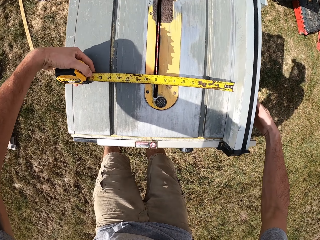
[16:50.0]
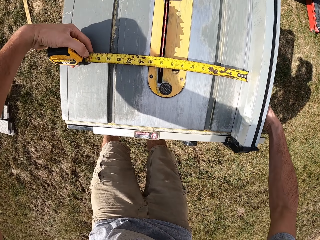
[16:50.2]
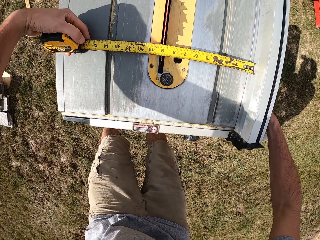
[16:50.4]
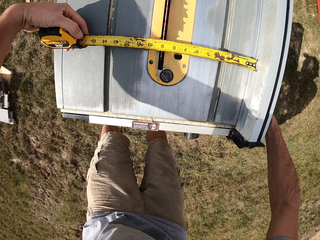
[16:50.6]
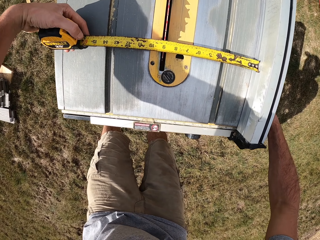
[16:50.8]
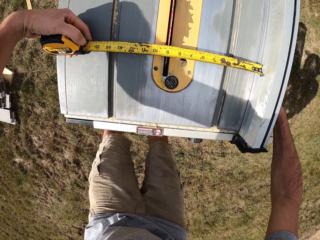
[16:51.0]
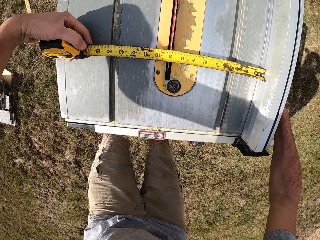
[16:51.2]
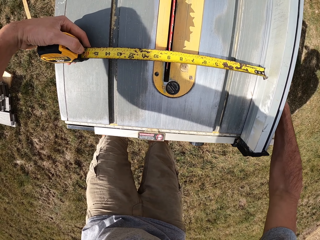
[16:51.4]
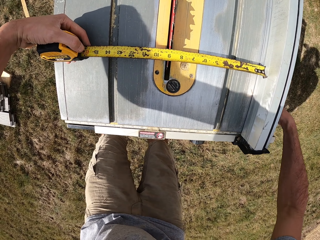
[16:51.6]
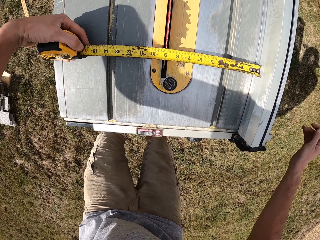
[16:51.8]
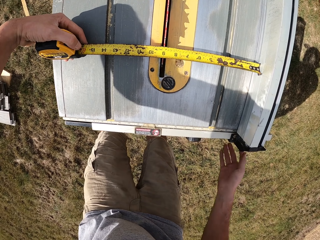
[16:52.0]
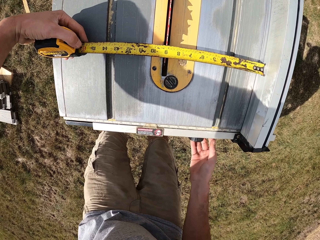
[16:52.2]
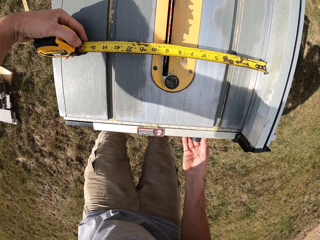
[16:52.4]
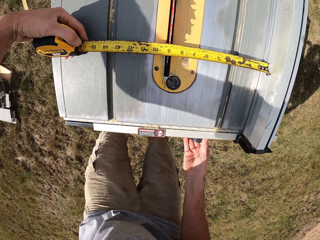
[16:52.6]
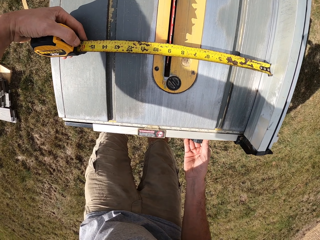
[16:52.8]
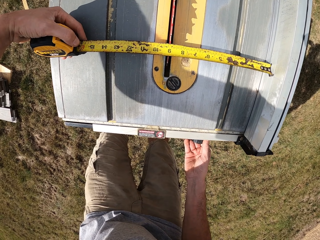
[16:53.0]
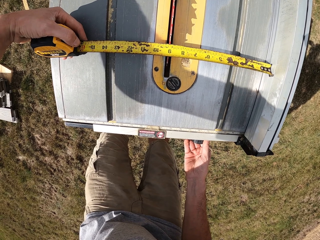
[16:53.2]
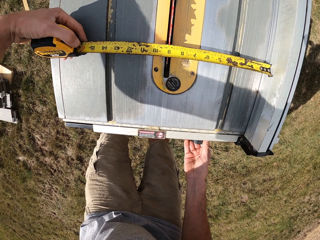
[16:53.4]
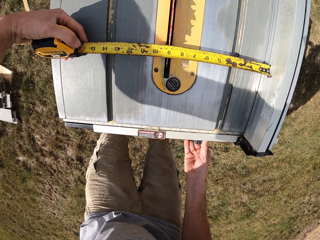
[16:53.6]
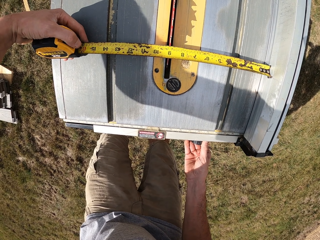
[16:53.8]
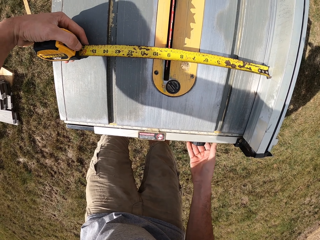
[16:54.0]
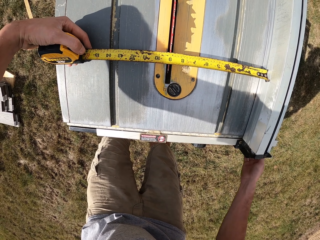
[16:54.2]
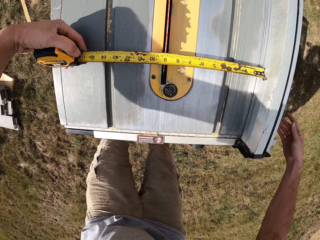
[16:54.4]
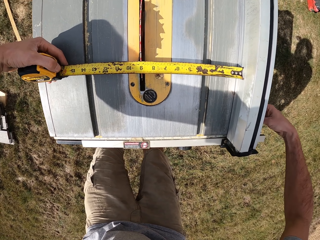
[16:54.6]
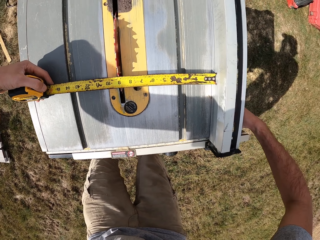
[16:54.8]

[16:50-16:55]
The camera wearer touches the bench saw with the right hand. They adjust a knob on the bench saw.

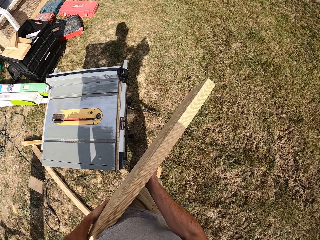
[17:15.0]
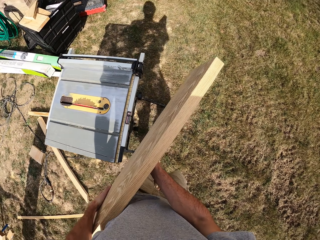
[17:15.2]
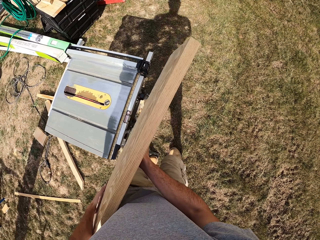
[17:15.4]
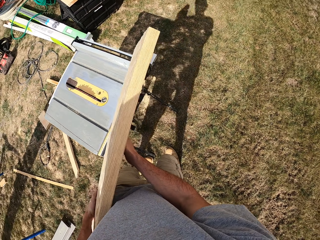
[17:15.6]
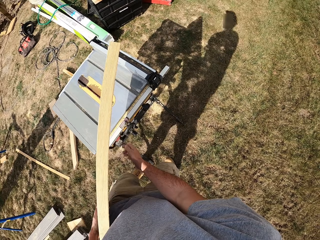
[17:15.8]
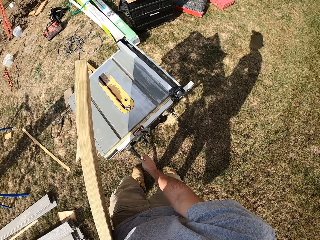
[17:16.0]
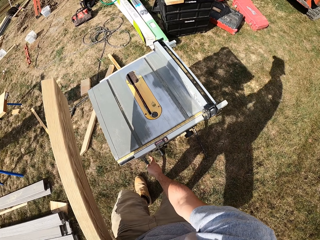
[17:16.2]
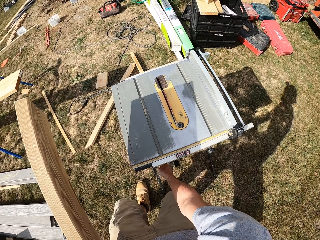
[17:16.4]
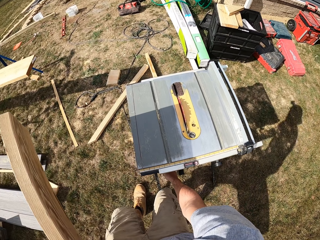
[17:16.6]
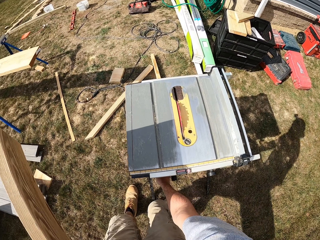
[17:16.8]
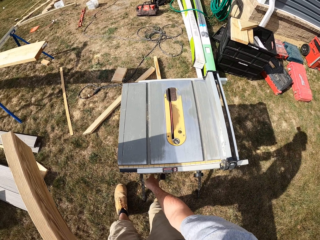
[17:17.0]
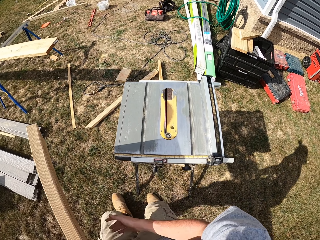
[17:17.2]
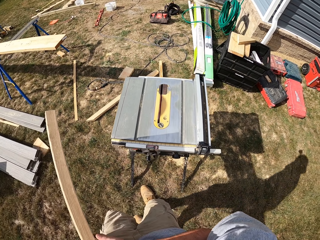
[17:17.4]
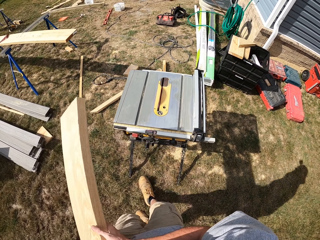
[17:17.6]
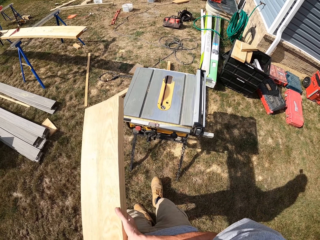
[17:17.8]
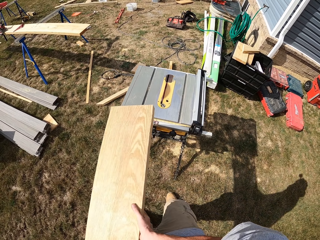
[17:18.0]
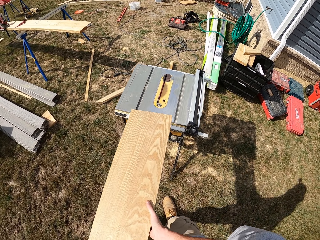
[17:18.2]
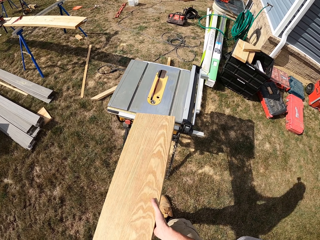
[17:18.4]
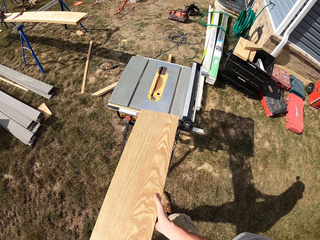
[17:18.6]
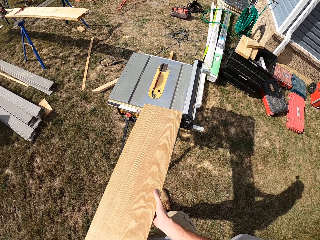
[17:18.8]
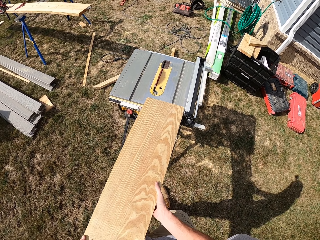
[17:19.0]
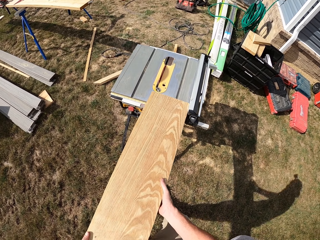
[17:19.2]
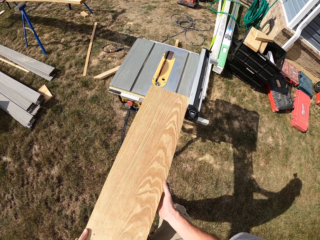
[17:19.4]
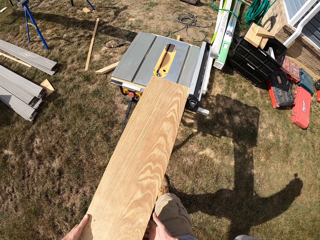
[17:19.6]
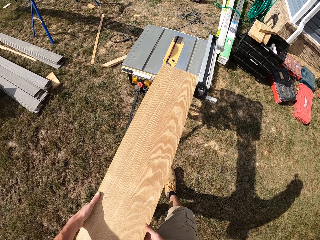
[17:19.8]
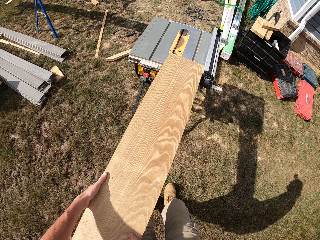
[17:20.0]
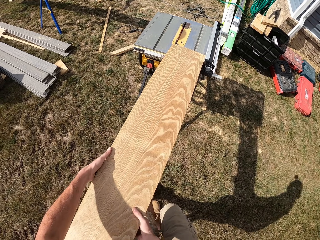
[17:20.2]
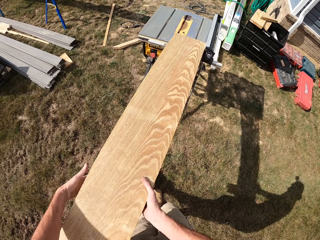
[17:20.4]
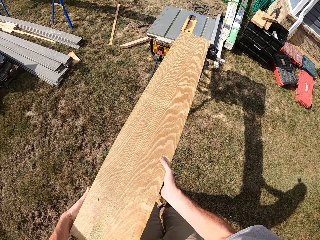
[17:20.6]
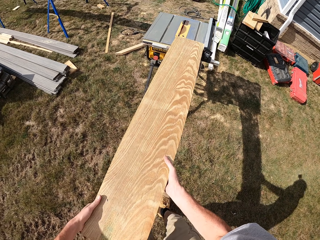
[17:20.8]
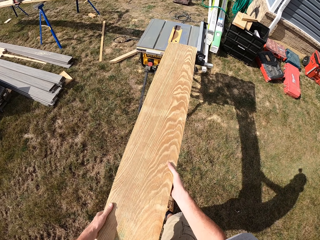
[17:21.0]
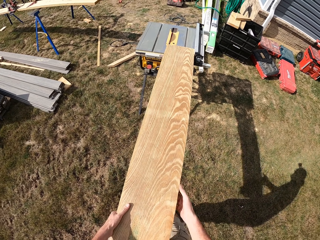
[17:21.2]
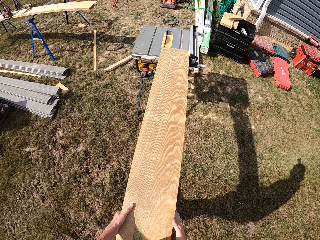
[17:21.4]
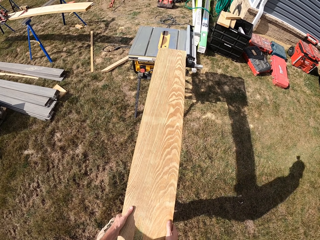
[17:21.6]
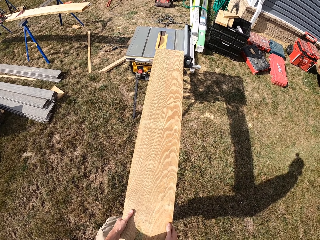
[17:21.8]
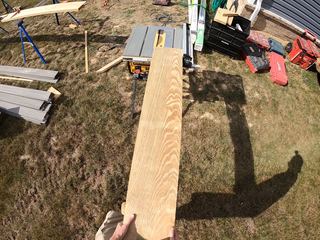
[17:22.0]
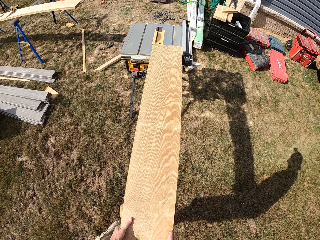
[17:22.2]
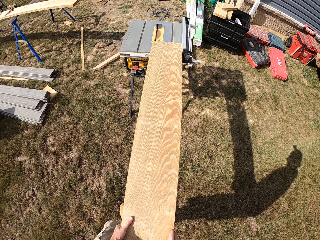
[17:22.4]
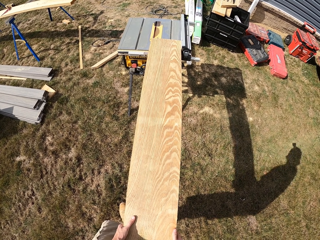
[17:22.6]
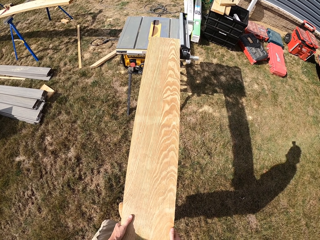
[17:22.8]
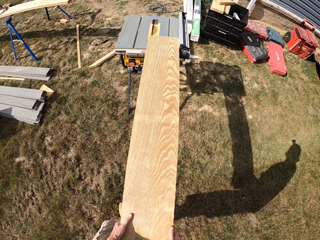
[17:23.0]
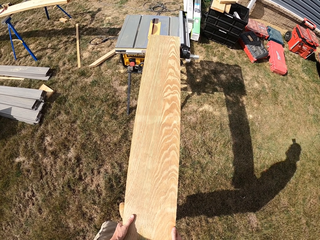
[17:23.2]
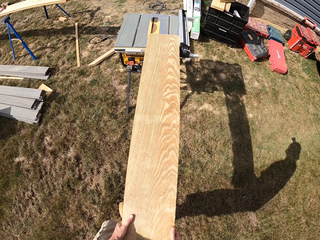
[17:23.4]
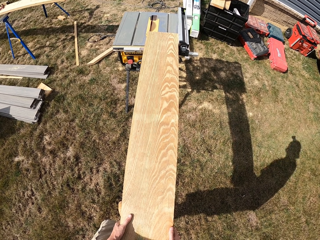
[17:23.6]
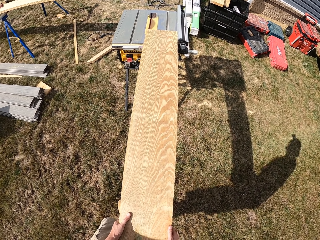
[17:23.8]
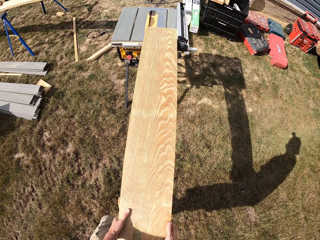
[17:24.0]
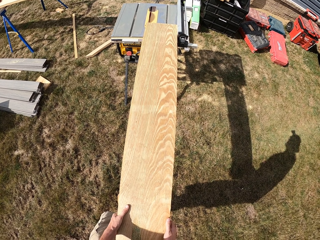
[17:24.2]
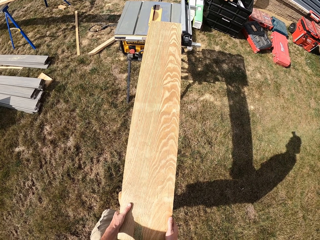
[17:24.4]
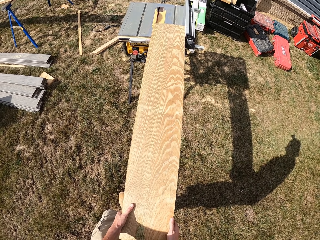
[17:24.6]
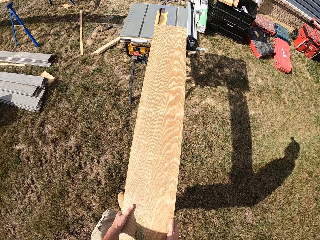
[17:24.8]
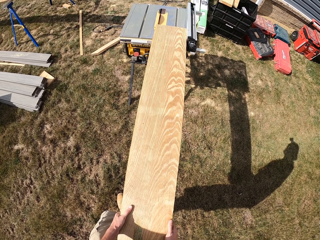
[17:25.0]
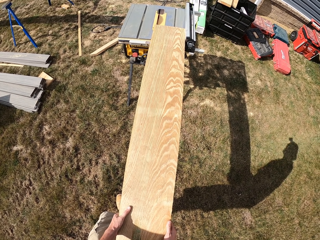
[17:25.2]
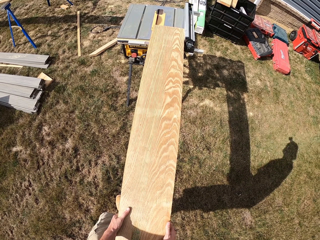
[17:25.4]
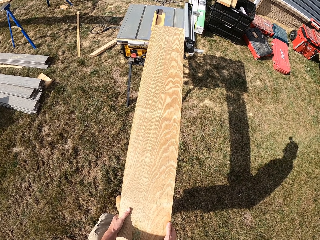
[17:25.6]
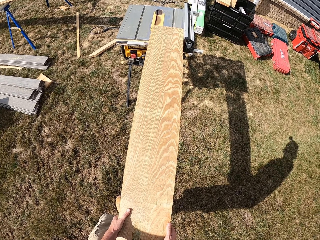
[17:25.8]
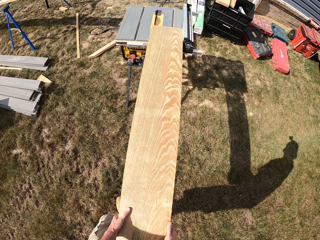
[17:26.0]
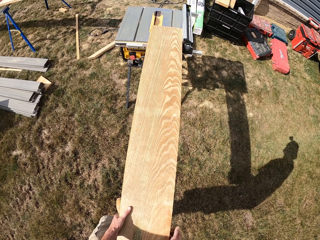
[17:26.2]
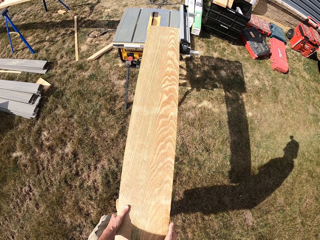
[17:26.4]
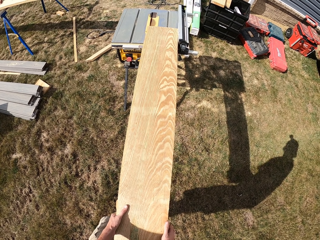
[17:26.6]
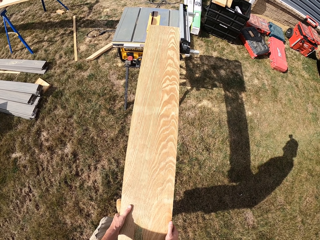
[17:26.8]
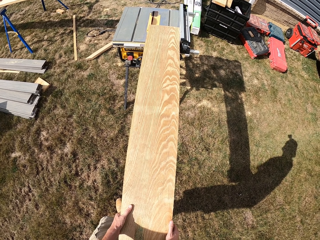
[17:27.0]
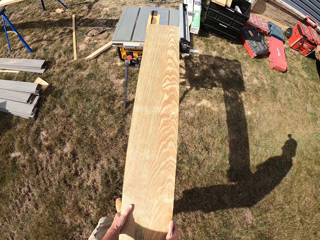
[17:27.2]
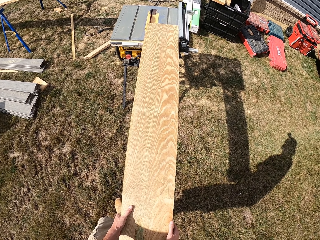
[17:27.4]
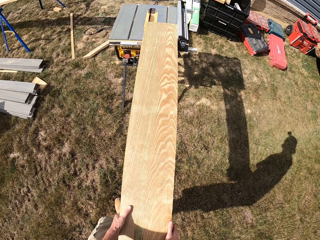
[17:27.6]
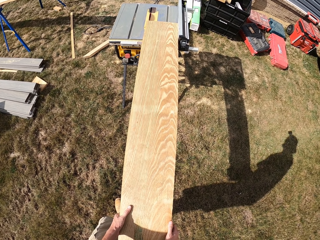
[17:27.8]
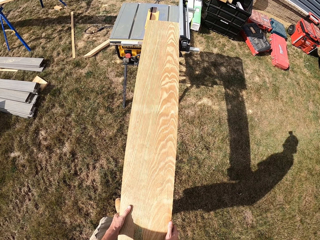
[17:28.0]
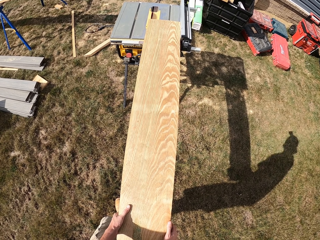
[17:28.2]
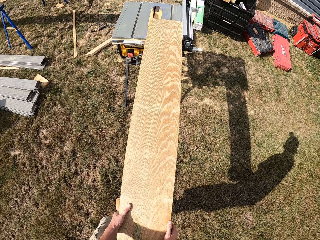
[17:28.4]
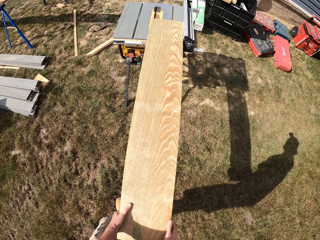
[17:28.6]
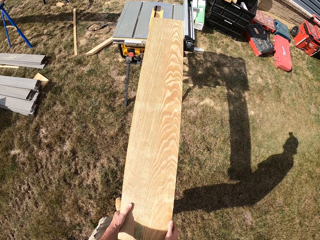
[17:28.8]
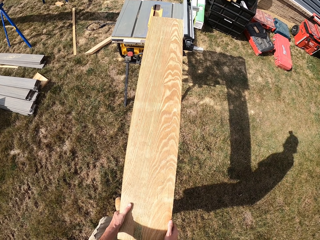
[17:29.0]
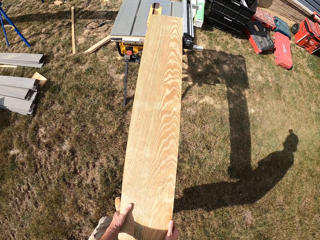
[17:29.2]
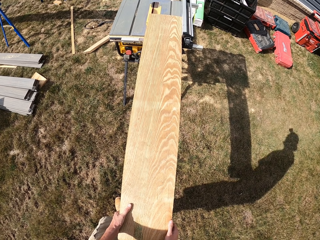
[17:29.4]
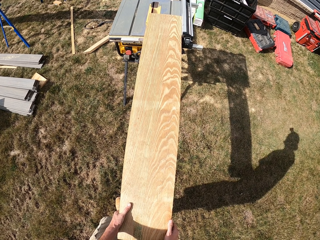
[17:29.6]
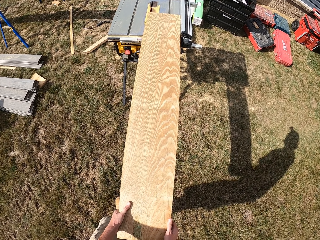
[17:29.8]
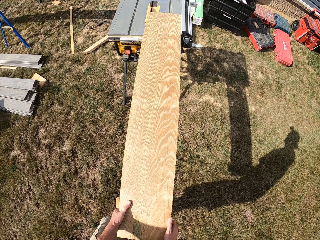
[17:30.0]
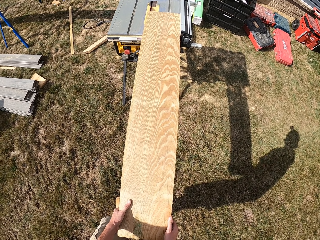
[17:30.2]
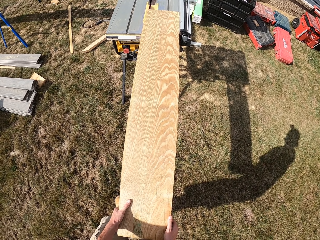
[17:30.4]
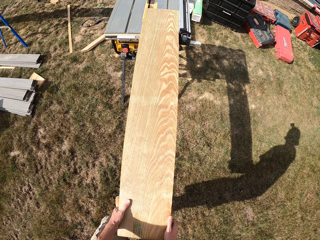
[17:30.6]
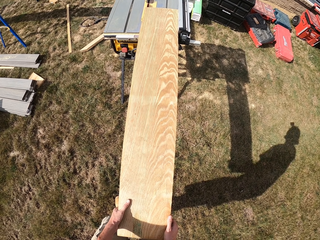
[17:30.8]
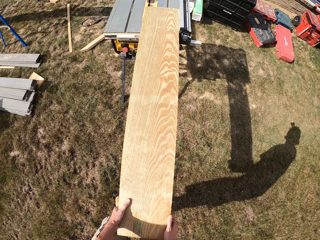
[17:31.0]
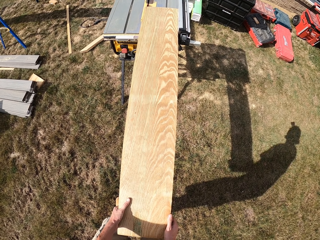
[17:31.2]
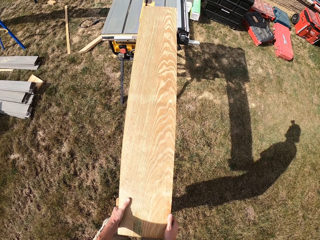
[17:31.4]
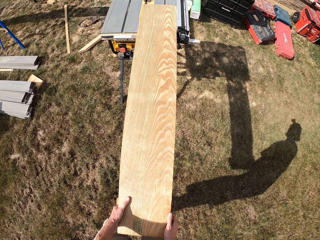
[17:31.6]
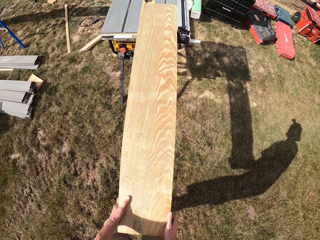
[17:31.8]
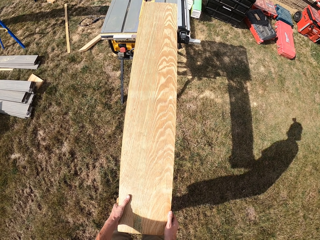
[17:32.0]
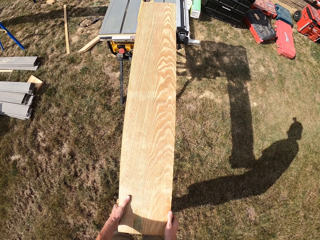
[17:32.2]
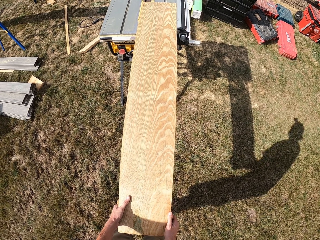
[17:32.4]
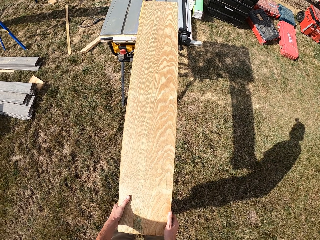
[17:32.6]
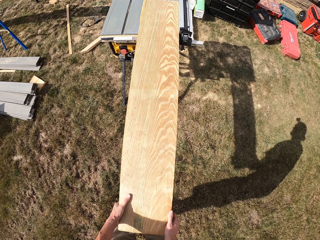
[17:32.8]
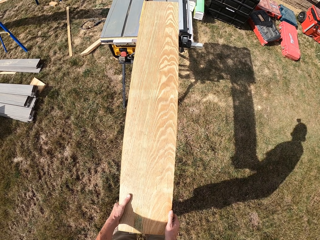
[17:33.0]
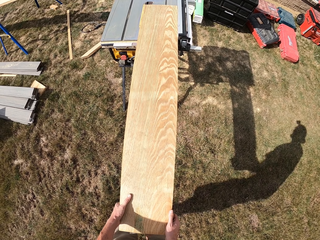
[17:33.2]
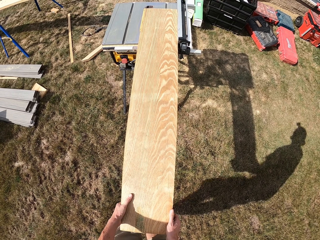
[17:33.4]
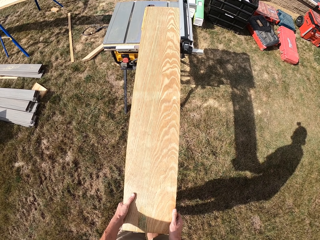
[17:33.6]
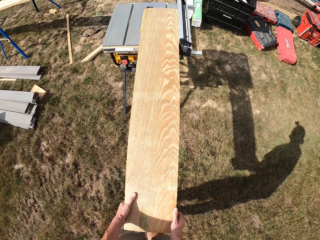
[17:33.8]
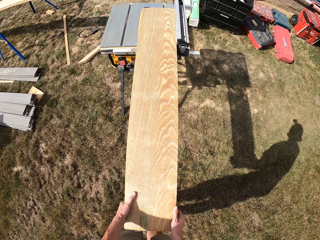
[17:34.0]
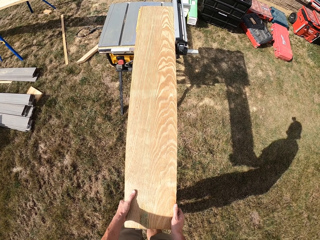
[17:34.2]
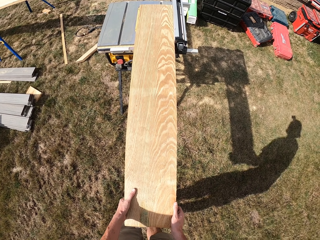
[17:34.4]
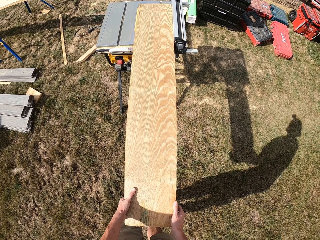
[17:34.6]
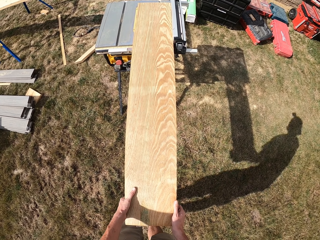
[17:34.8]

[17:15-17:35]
The camera wearer turns the power saw on. They adjust a knob on the bench saw. They put the lumber or wood on the bench saw. They move backwards. They hold the edge of the lumber. They push the lumber through the saw. They cut the wood.
